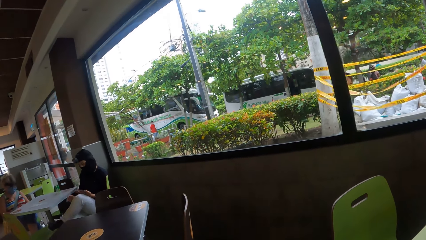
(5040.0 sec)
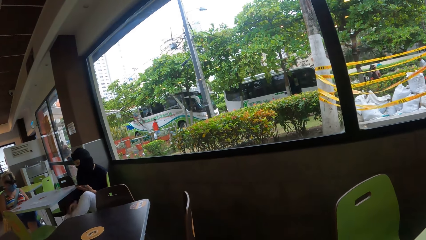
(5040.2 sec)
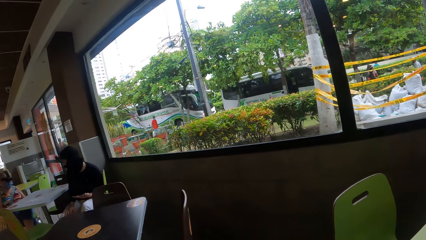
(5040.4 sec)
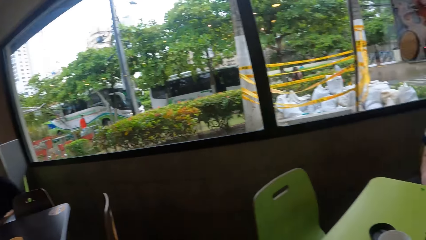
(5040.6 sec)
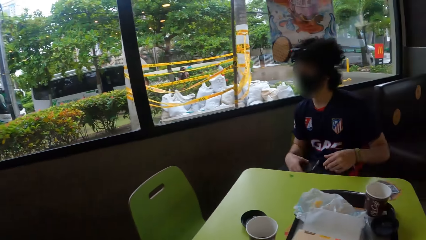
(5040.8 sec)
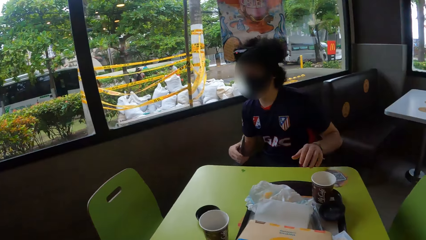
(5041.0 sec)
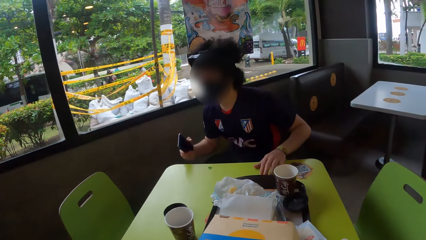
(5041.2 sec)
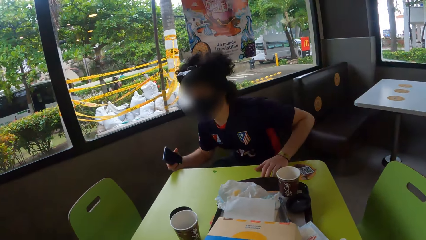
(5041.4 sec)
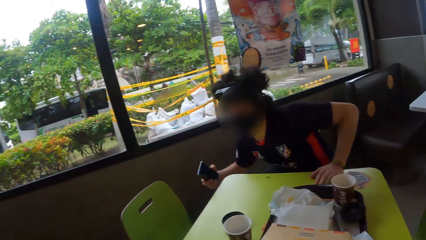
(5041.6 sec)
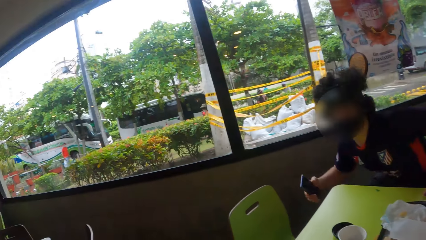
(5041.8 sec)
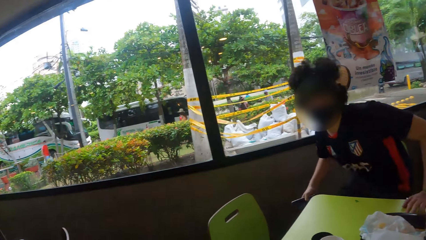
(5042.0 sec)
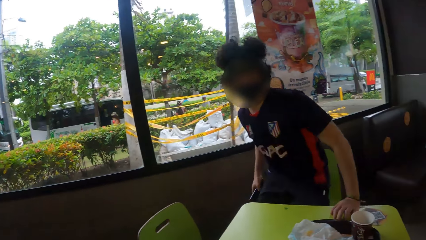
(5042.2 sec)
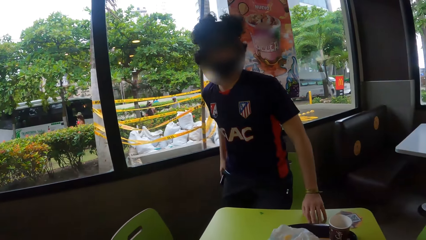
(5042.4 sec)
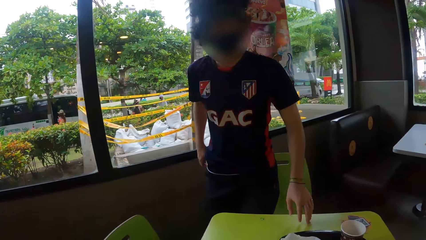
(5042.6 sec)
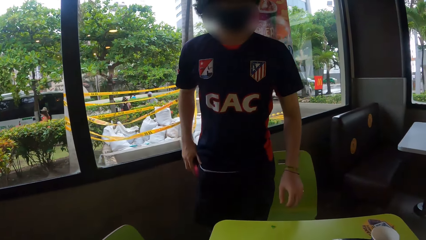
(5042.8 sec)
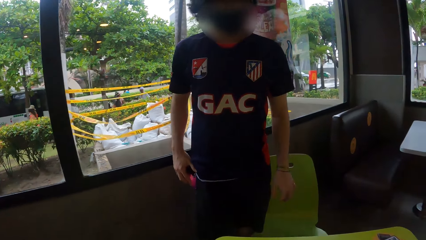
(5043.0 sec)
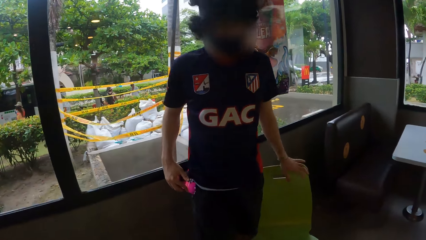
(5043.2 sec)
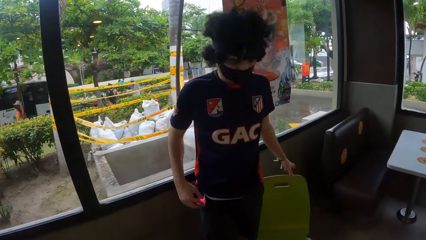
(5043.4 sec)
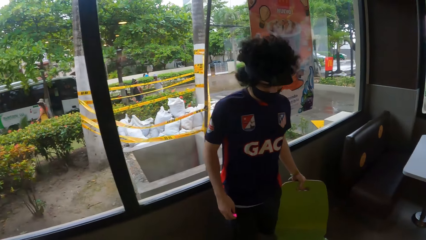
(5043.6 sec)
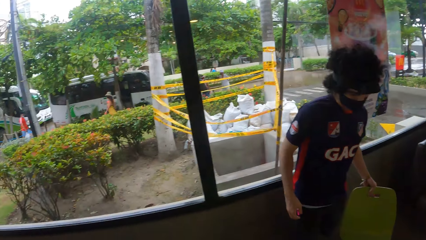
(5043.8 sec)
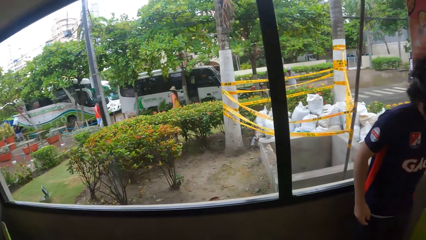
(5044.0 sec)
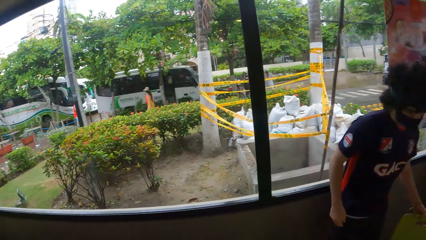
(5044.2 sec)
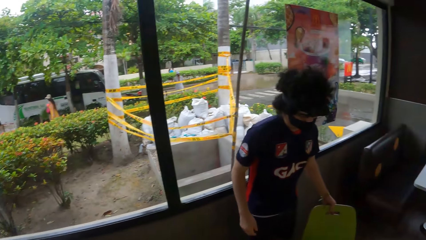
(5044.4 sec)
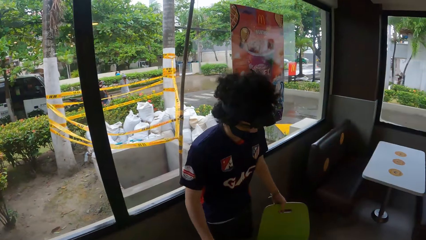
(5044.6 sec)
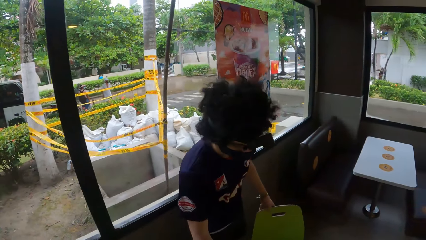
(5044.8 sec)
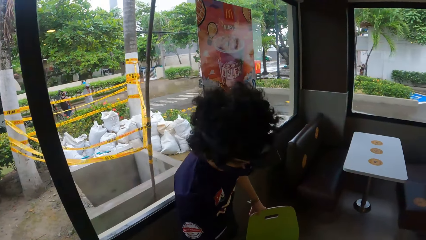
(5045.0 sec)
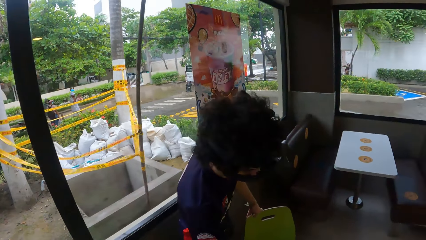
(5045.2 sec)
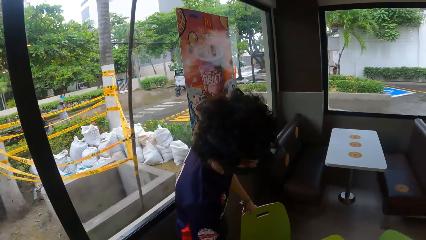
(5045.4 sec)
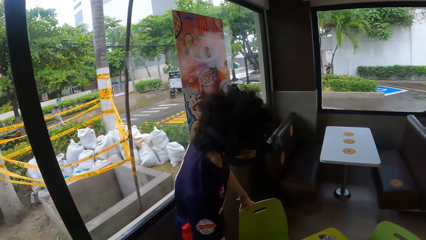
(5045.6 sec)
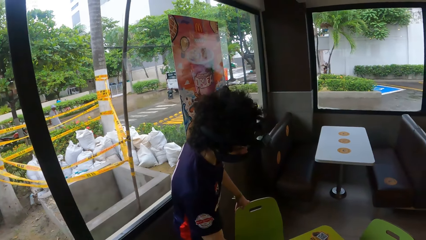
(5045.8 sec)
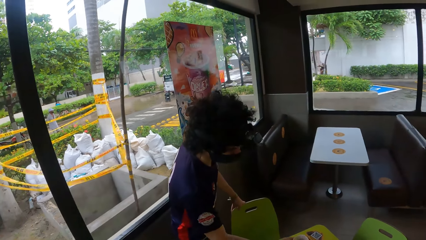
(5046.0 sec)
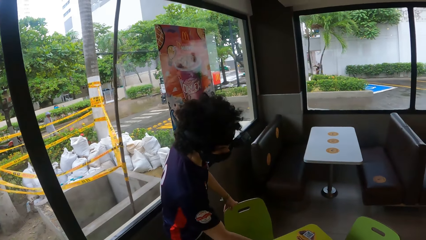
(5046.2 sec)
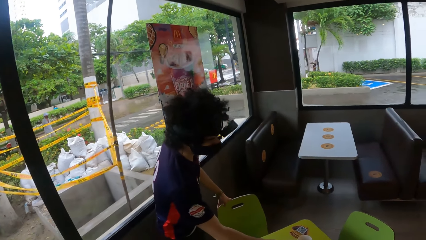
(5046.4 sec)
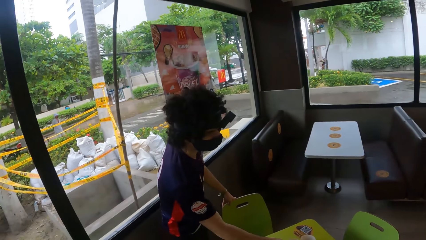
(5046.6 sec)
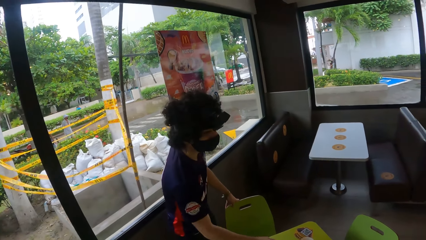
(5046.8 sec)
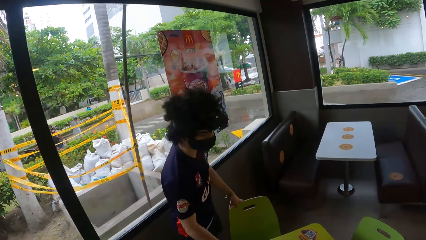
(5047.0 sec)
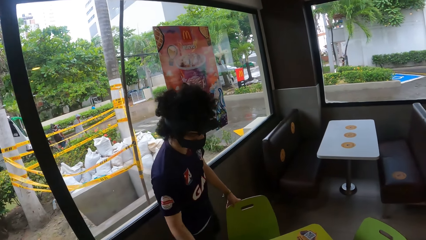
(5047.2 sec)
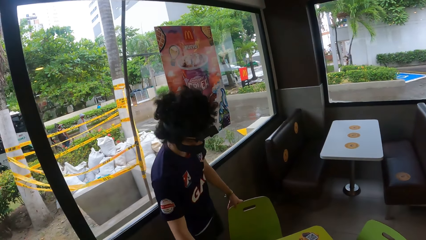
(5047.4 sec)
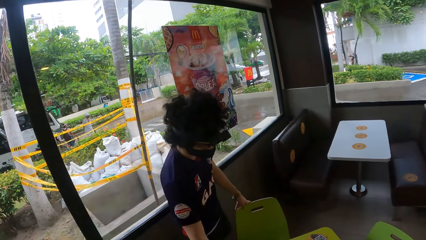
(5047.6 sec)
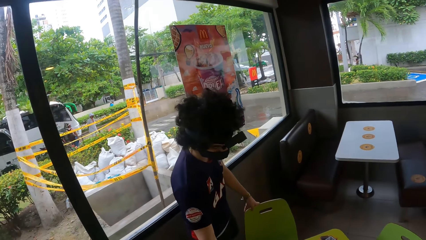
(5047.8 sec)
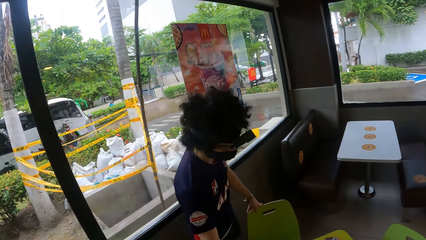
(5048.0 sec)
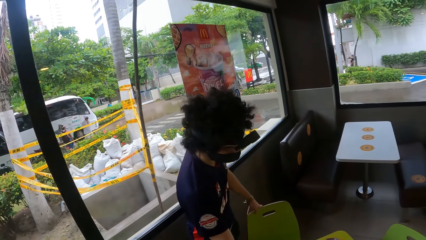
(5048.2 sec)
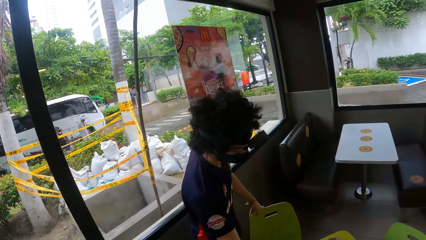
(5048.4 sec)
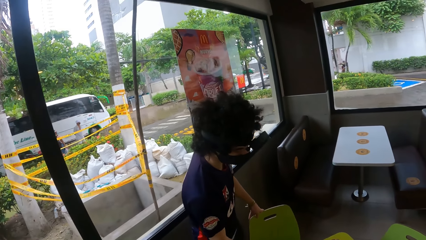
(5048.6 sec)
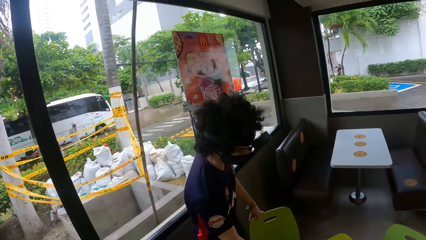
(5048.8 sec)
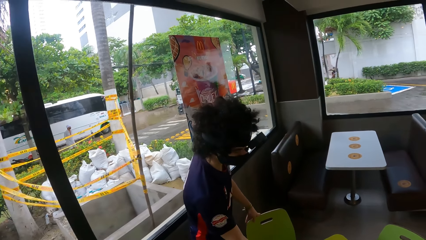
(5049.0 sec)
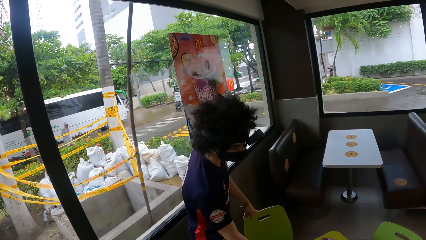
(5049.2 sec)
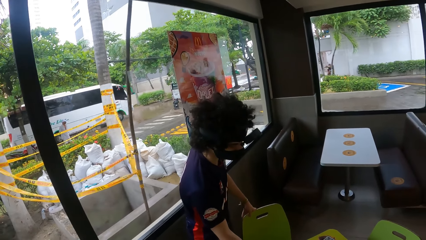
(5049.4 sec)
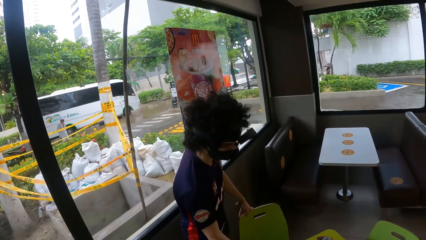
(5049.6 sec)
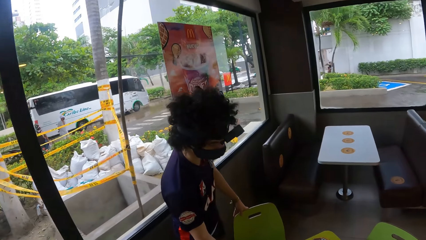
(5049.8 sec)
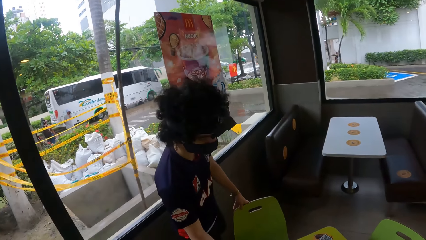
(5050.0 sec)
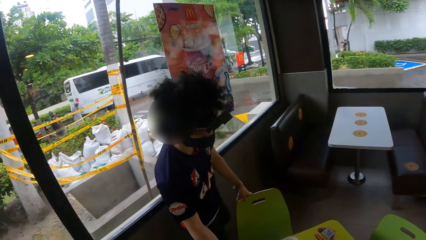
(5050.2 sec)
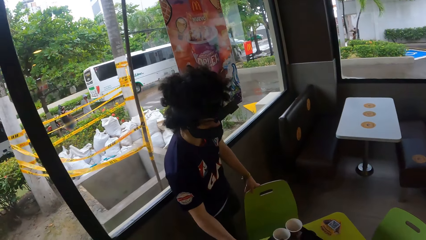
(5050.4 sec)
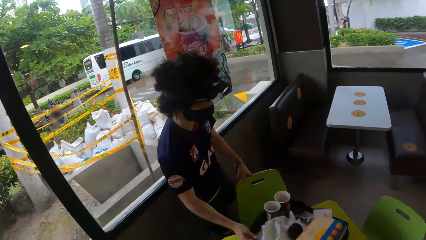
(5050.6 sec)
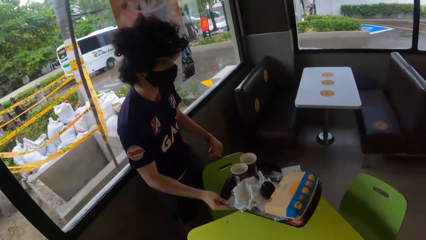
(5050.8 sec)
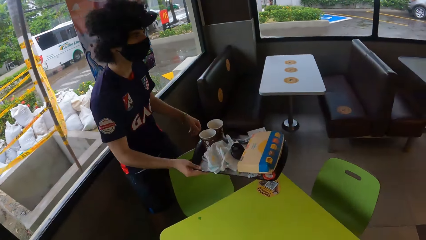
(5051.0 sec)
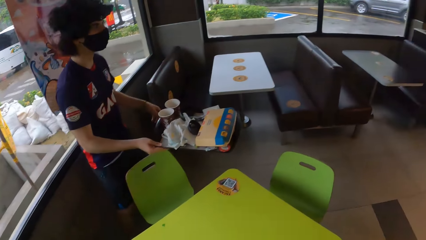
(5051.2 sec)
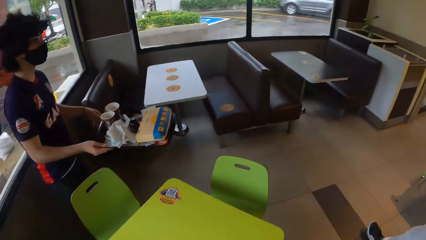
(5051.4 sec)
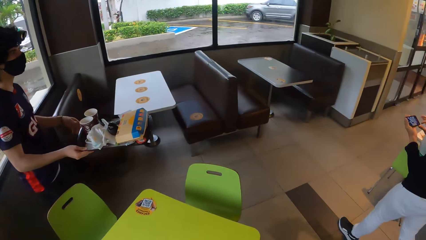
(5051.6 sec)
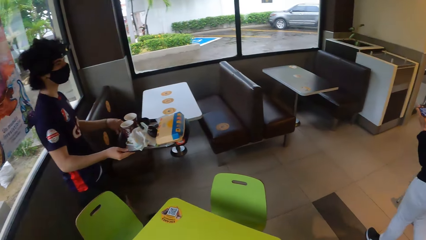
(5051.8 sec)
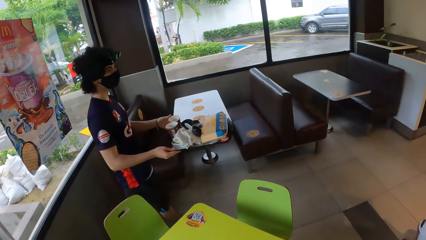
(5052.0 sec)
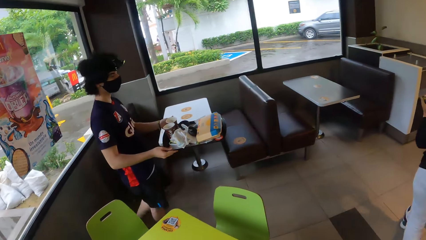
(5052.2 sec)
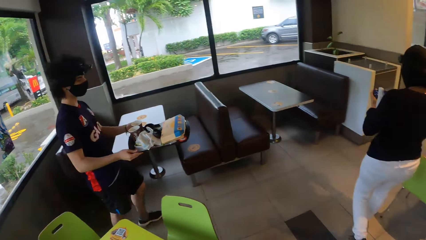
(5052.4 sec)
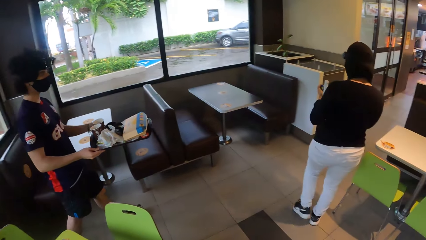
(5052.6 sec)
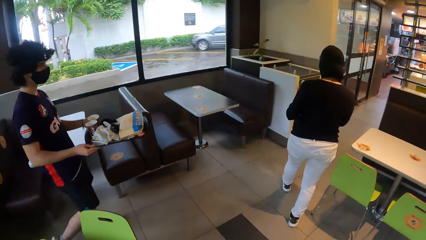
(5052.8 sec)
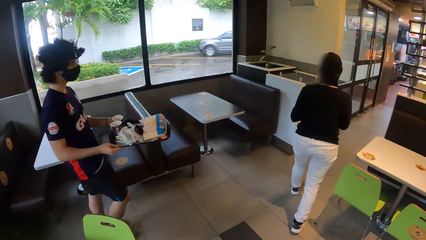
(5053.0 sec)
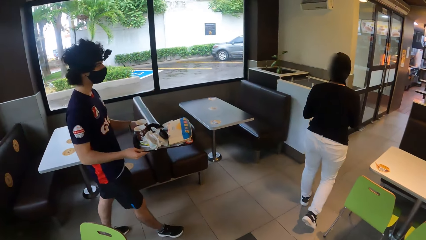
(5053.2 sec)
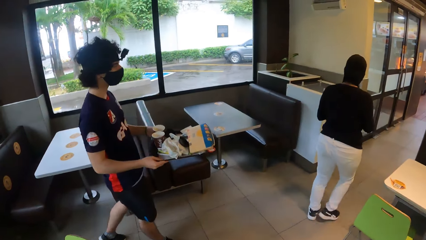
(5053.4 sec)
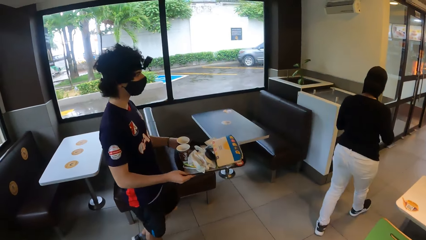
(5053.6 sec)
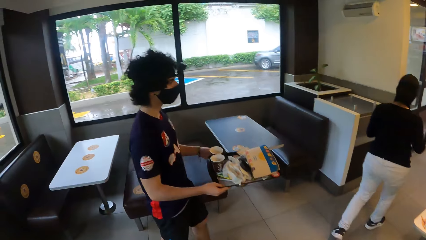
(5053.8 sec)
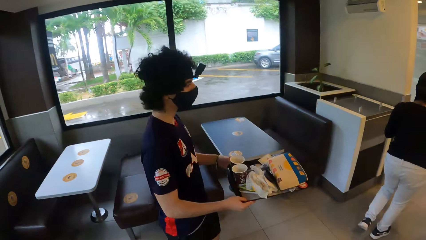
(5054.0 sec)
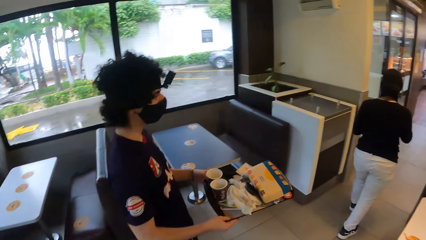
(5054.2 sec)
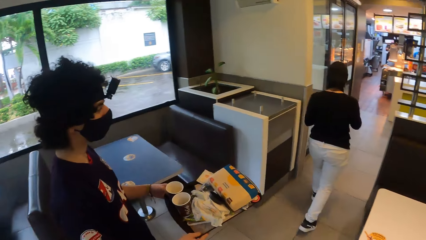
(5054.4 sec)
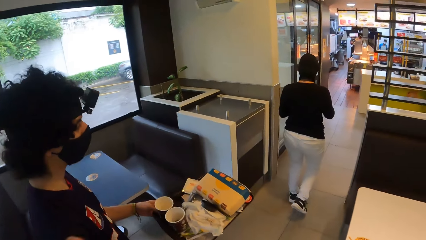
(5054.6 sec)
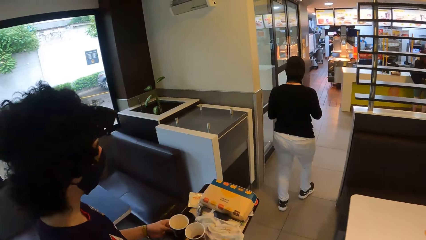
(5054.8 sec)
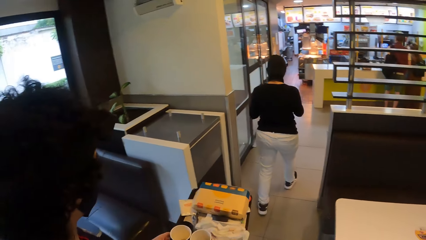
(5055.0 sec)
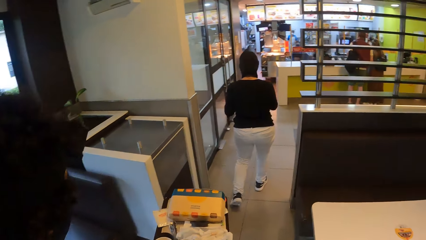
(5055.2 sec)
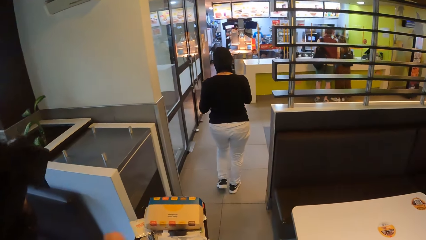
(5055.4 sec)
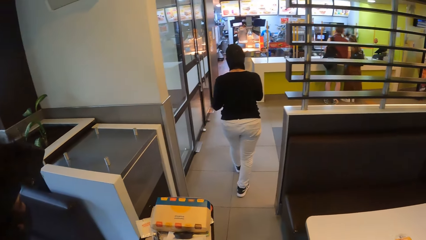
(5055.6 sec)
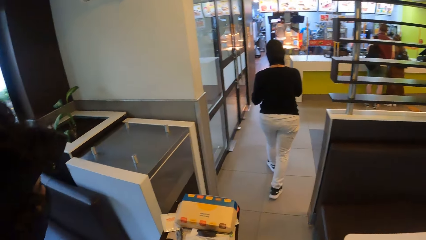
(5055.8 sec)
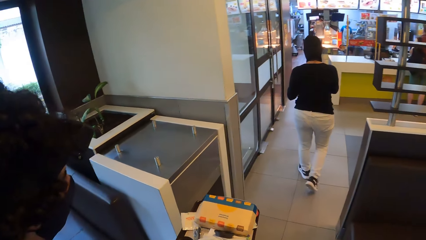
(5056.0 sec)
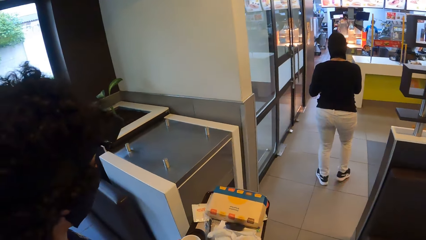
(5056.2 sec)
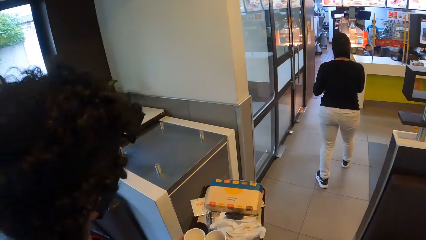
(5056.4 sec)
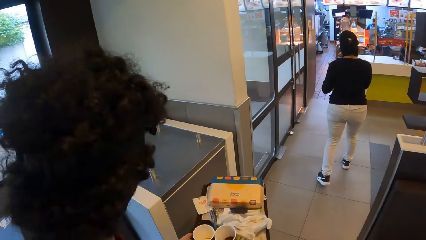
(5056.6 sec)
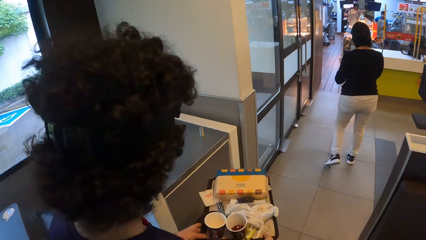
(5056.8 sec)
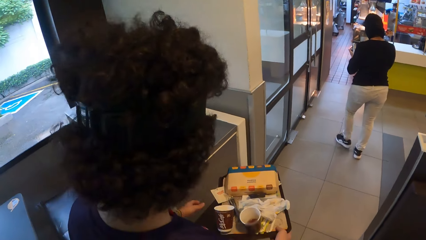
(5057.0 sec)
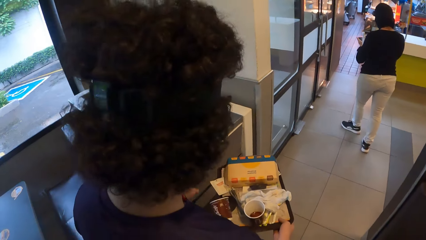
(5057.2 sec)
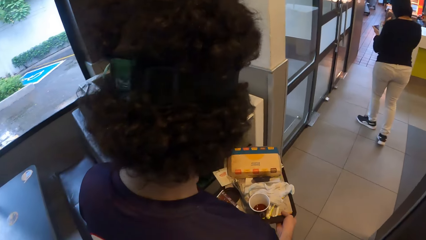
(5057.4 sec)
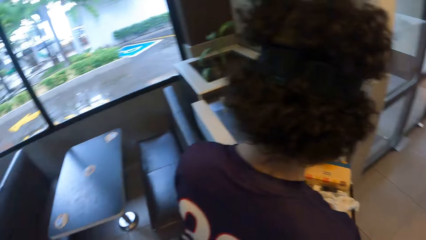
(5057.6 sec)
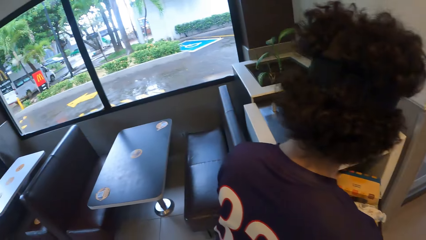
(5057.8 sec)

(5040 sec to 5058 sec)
A man puts a phone in the pocket. The man stands. The camera wearer looks around the cafeteria. The man picks up a tray. The man drops dirt in a drawer storage bin.
